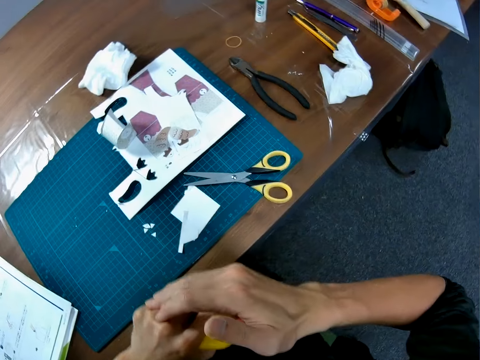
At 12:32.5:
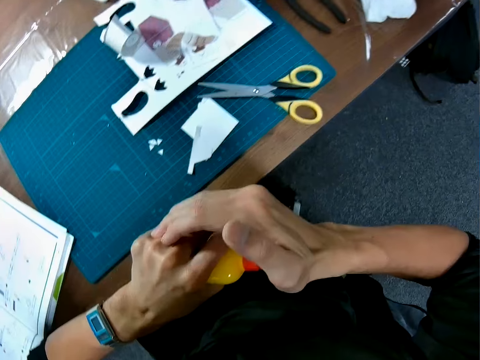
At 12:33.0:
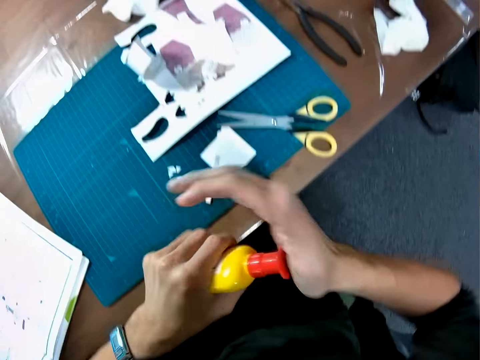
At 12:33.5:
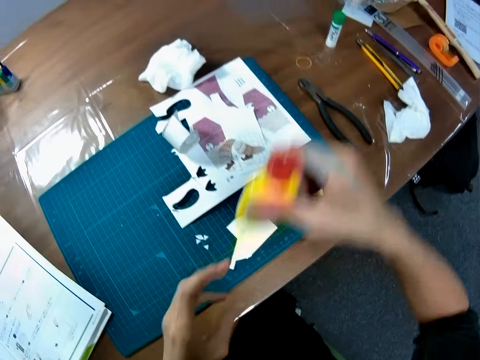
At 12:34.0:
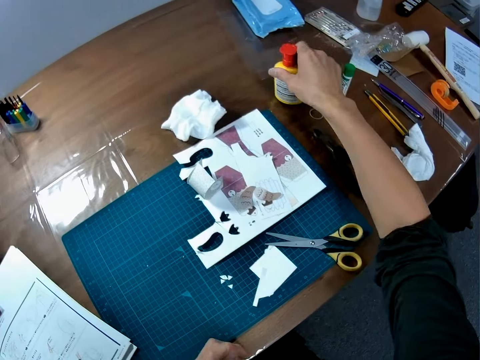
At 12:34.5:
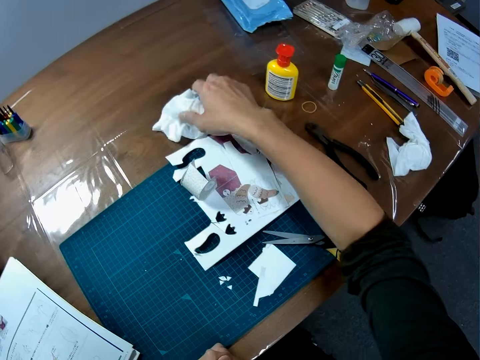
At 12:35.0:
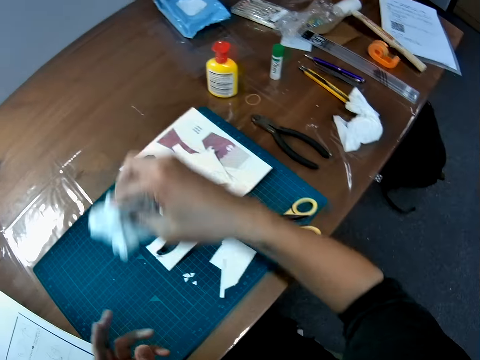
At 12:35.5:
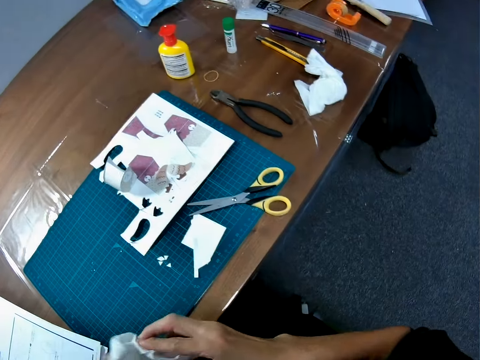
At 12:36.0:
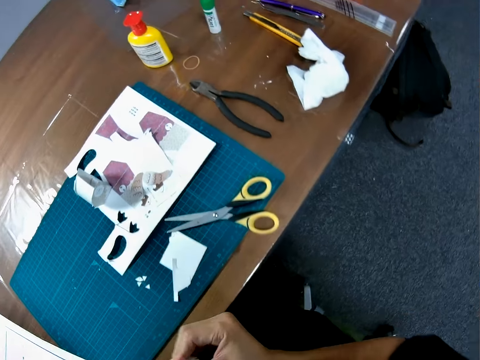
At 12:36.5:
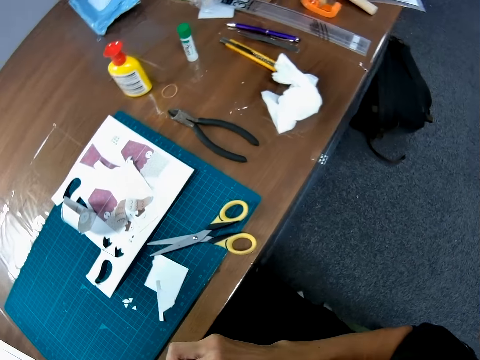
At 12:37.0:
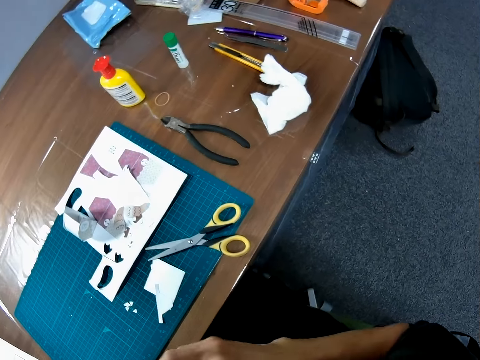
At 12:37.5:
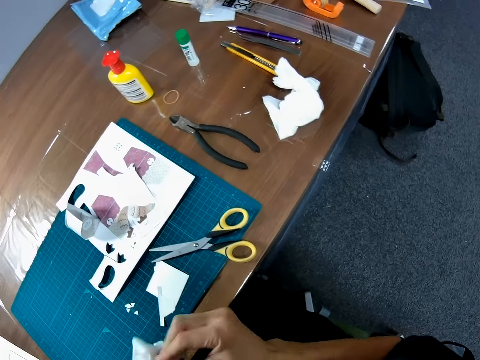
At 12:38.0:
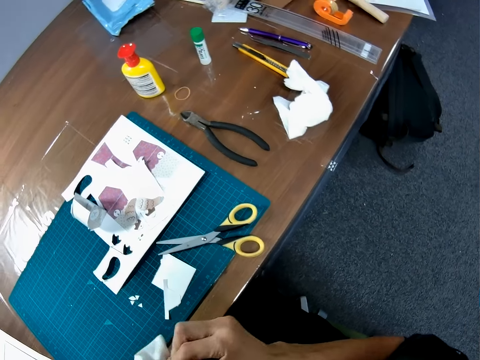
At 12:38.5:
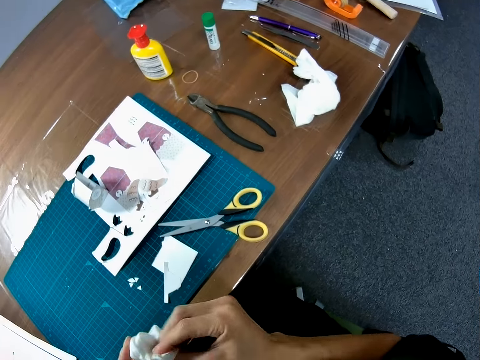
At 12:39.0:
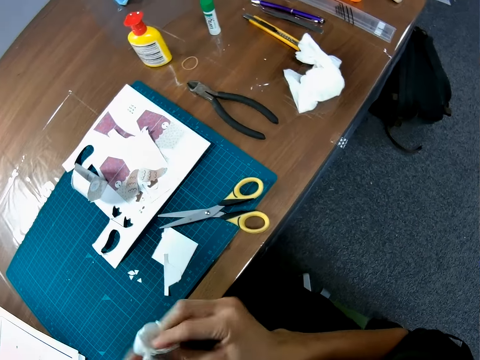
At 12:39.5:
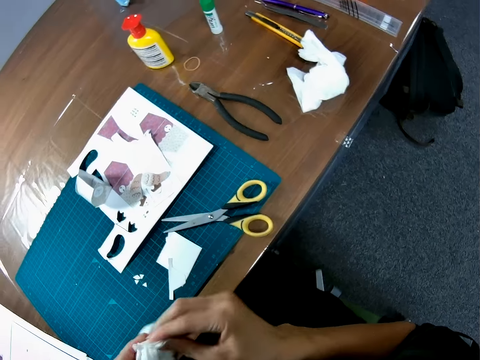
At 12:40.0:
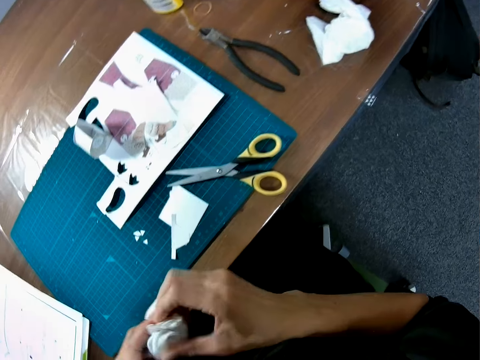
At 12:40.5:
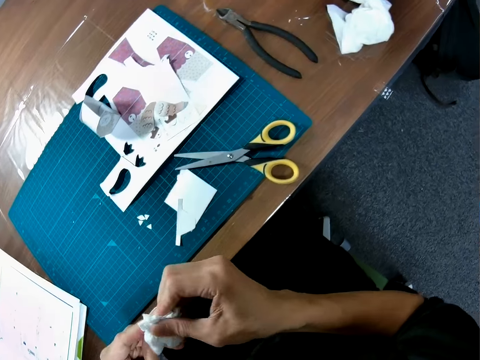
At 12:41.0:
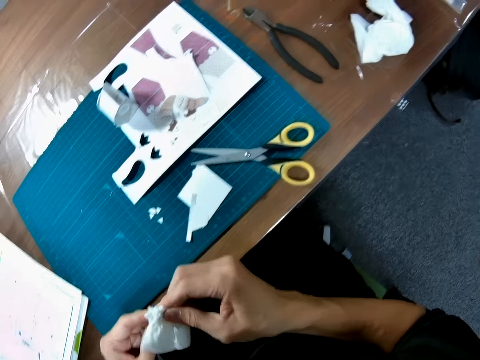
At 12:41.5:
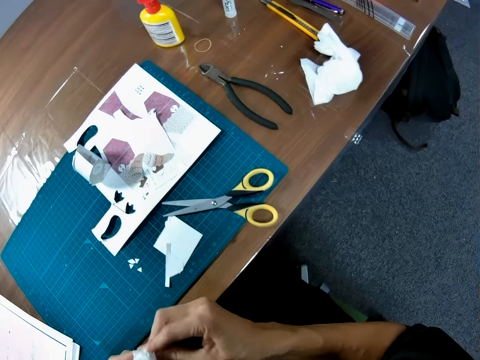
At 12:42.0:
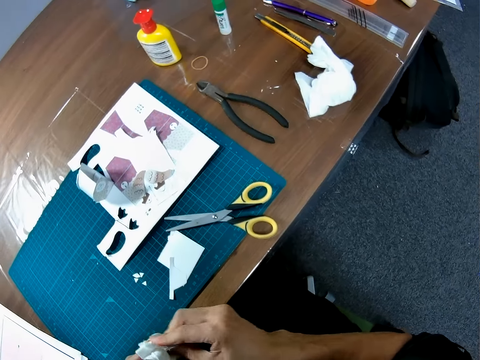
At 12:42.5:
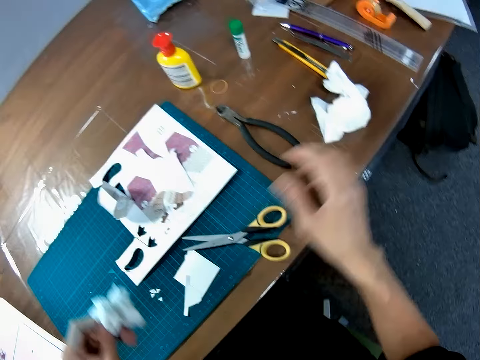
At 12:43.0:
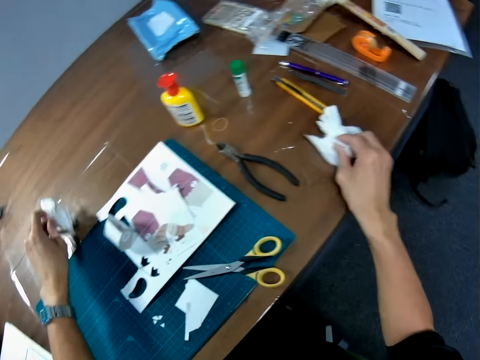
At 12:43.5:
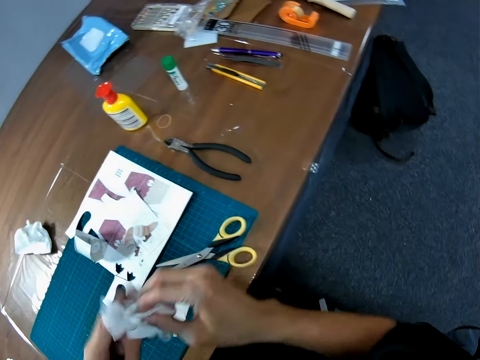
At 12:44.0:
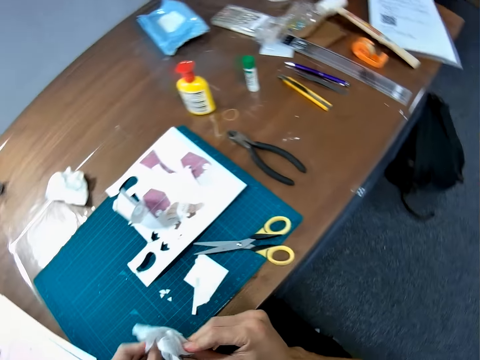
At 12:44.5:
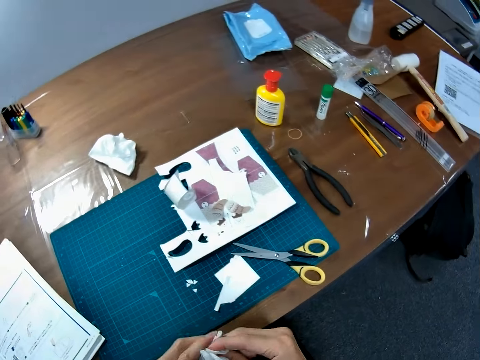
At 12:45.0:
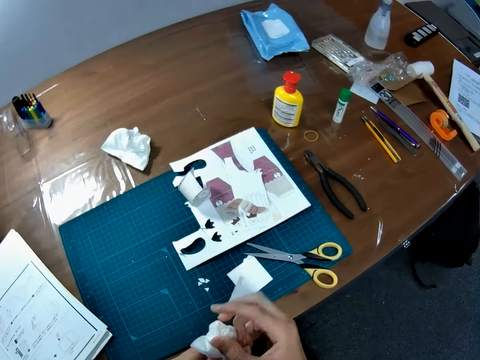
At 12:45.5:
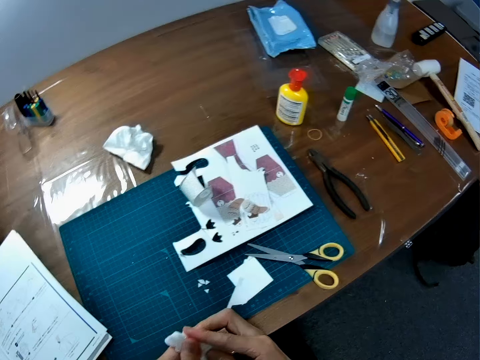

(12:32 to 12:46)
The camera wearer presses the cap to the glue. He puts the glue gum bottle on the table. He picks up the wipes on the table. He wipes his hands with the wipes. He picks up another wipe on the table with his right hand. He places the wipe on the table with his left hand. He wipes his hands with the wipe.

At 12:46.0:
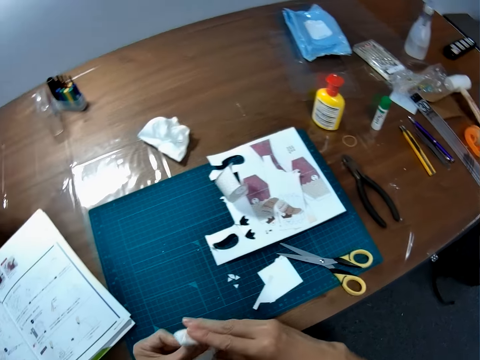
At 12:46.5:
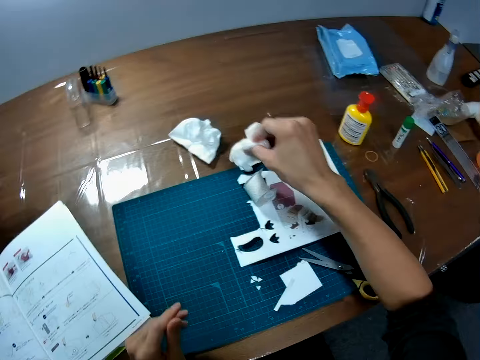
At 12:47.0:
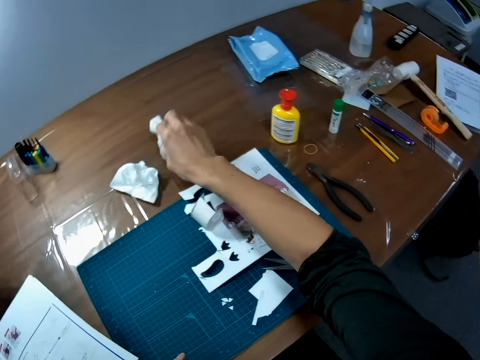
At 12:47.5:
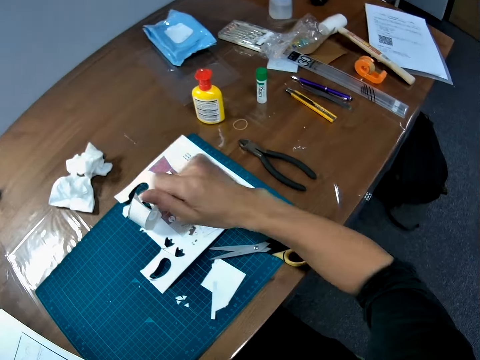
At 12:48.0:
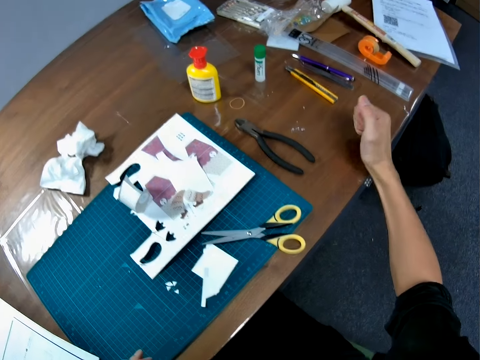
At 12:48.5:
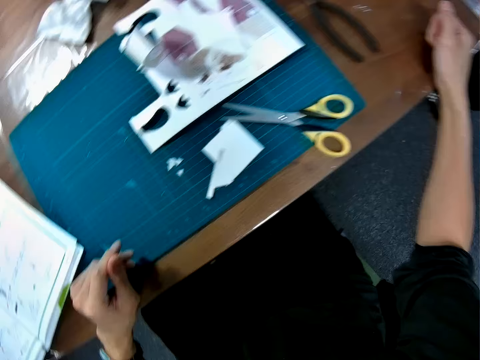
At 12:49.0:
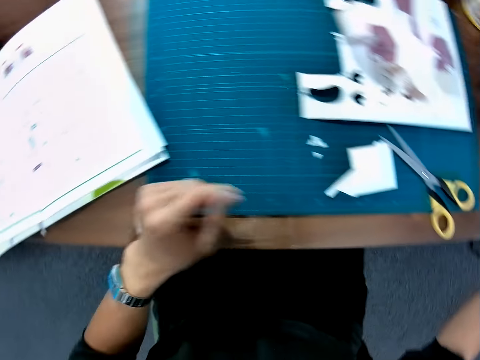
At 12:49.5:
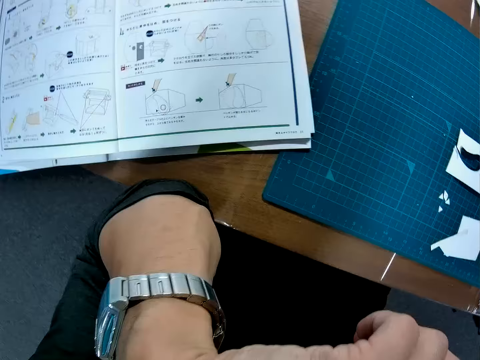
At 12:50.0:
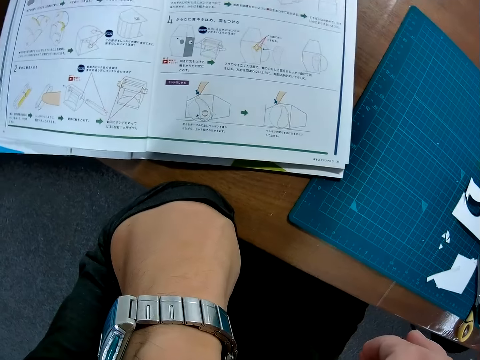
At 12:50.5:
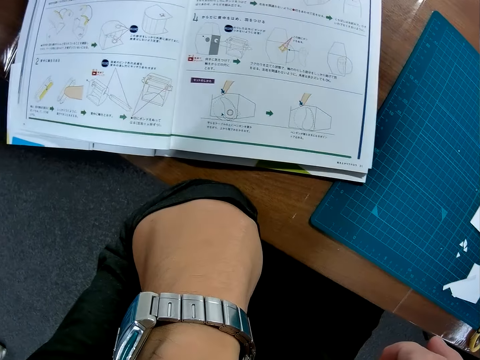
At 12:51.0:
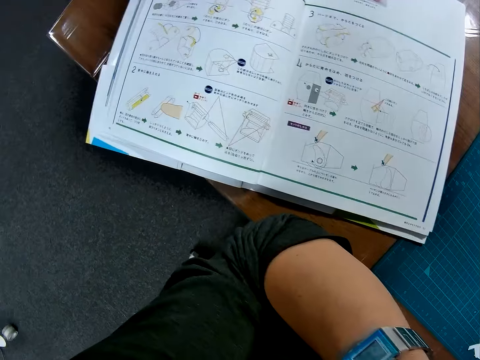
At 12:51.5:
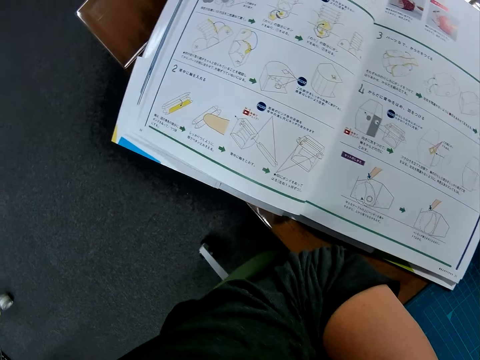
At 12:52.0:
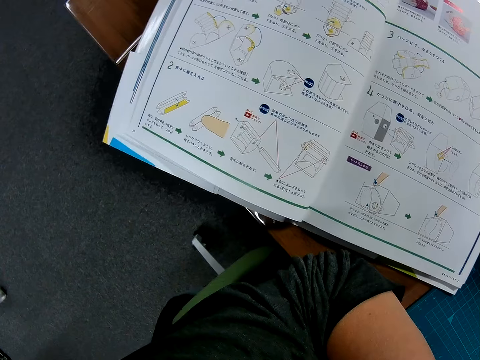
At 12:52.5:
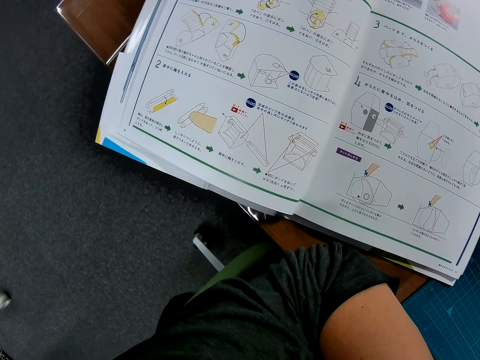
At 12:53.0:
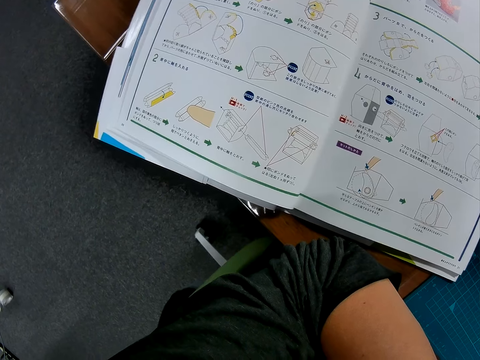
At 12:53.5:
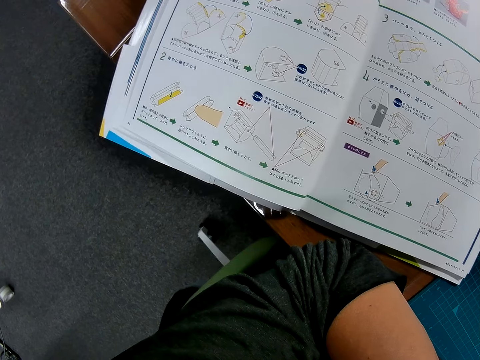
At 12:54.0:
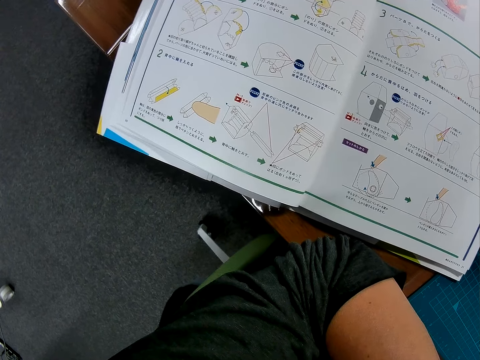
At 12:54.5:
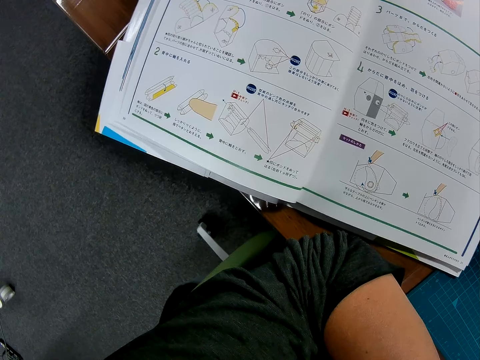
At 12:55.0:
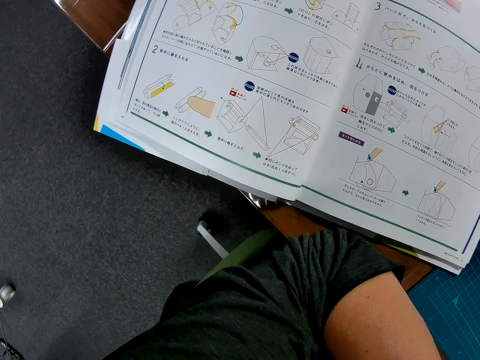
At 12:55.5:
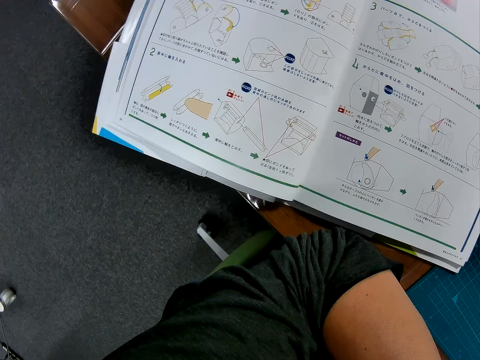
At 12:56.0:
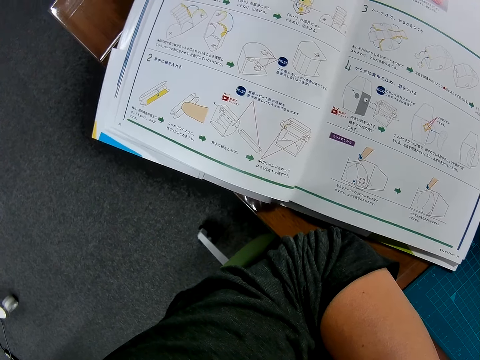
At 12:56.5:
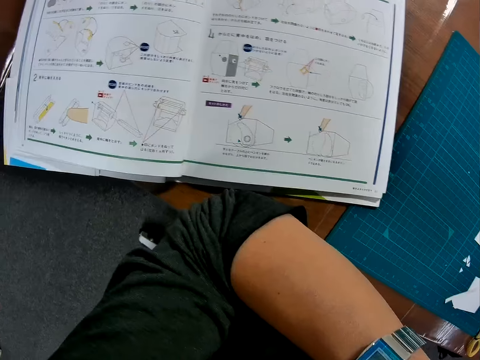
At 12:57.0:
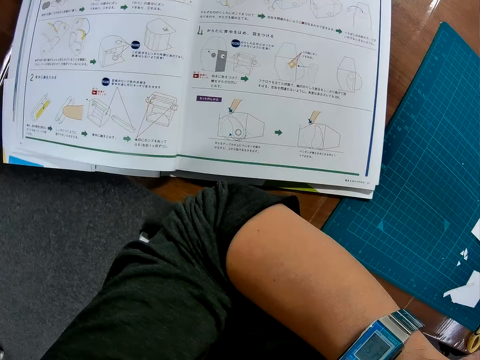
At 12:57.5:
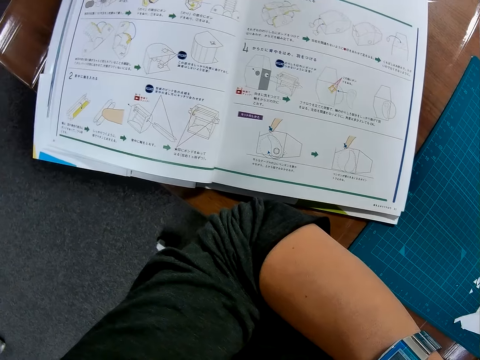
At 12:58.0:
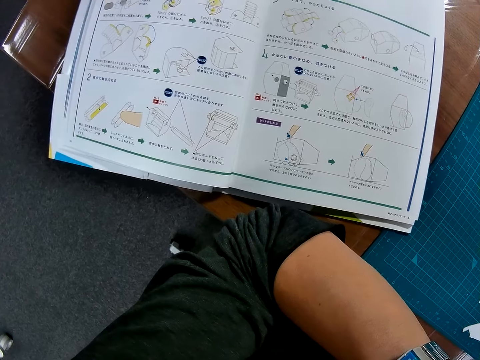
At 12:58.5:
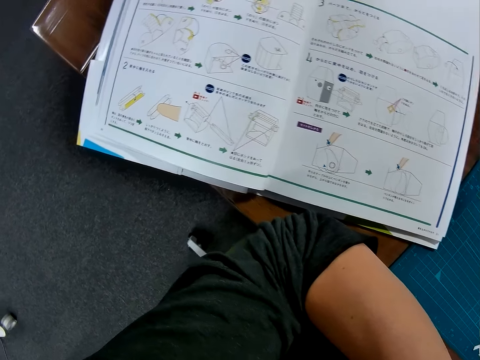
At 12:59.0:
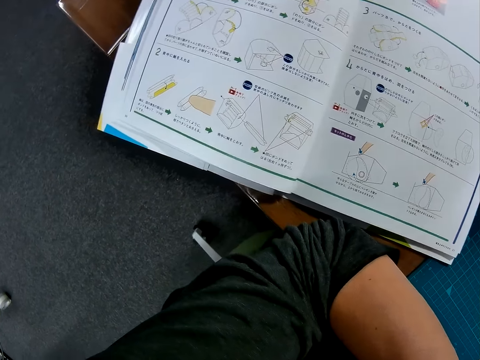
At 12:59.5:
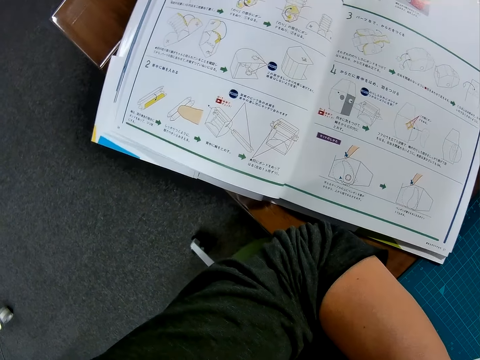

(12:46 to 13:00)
The camera wearer places the wipes on the table beside the other wipes. He places his right hand on the table. He glances at the instruction manual on the table. He places his left elbow on the table. He stares at the book.
